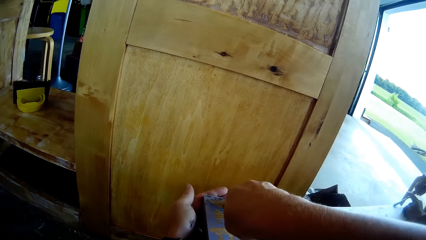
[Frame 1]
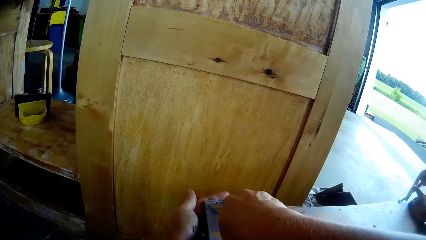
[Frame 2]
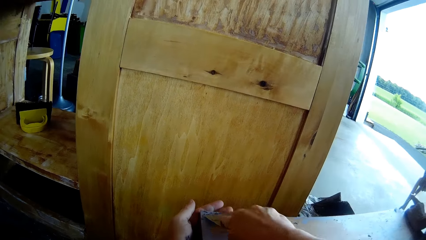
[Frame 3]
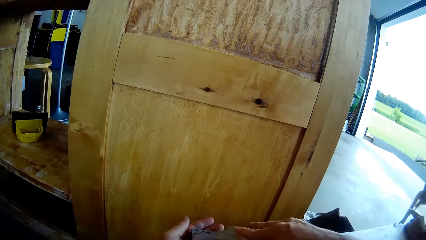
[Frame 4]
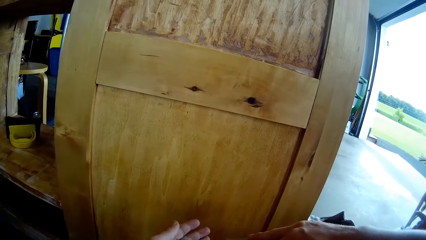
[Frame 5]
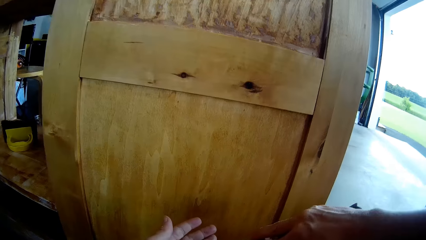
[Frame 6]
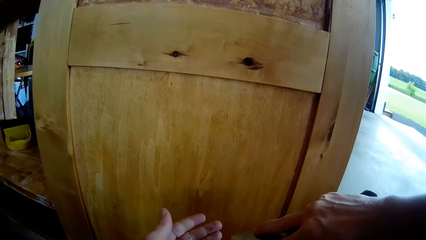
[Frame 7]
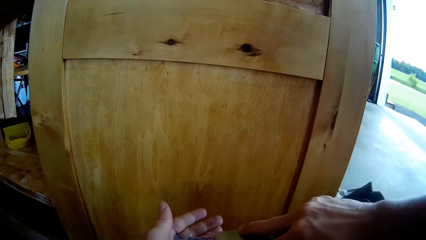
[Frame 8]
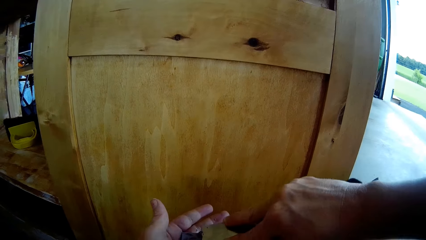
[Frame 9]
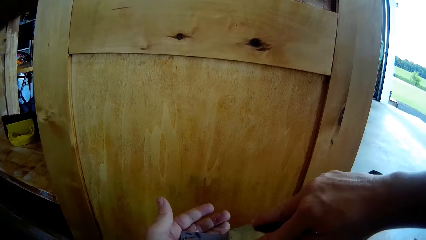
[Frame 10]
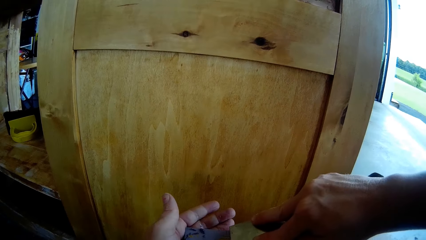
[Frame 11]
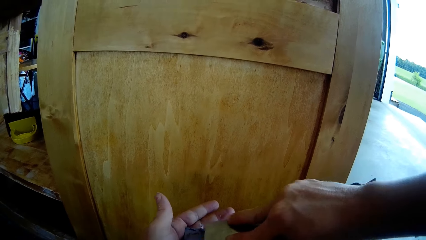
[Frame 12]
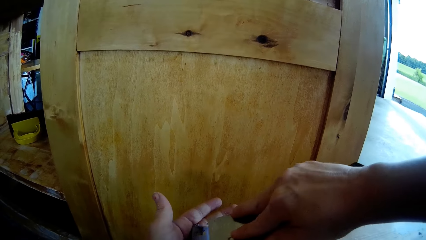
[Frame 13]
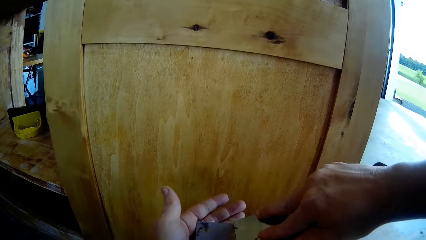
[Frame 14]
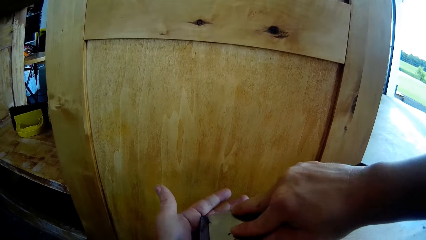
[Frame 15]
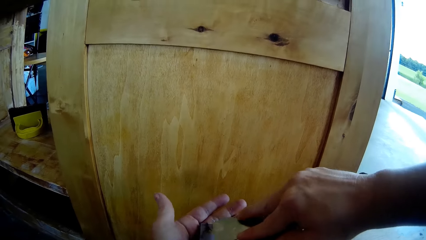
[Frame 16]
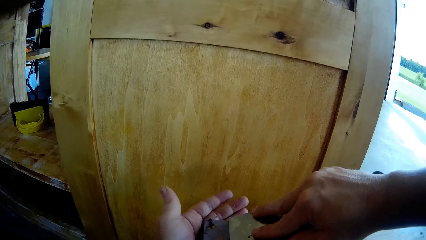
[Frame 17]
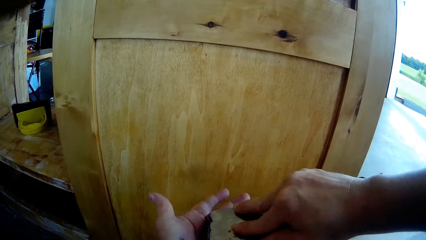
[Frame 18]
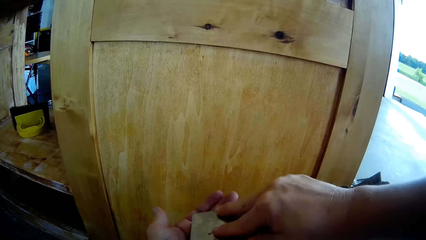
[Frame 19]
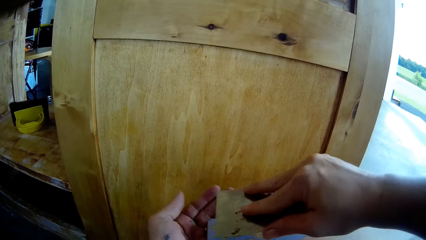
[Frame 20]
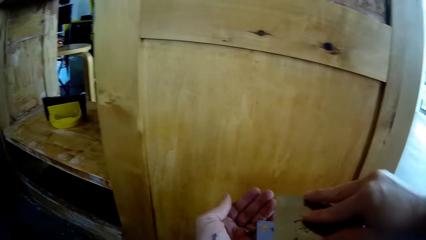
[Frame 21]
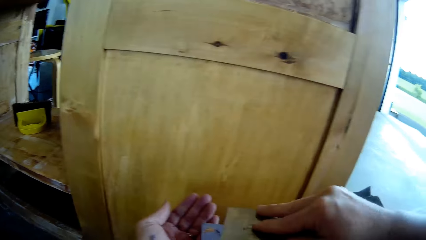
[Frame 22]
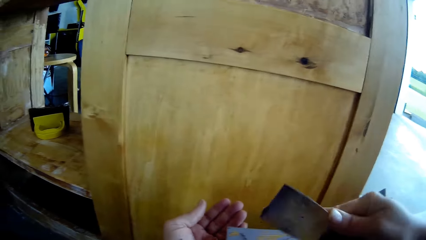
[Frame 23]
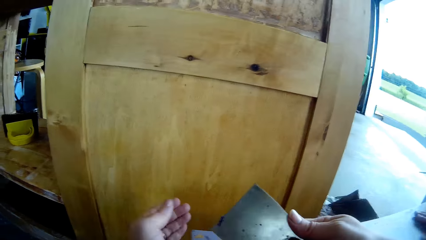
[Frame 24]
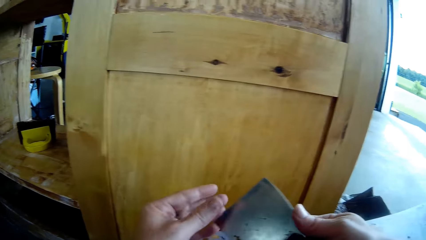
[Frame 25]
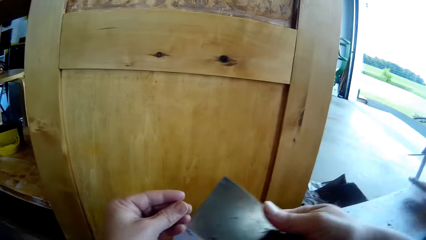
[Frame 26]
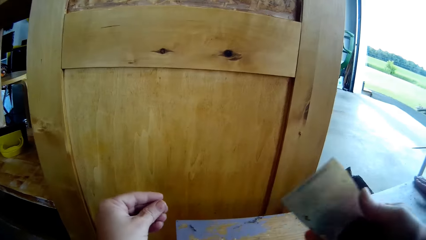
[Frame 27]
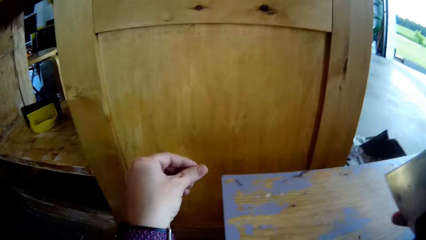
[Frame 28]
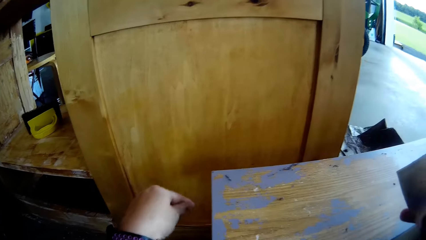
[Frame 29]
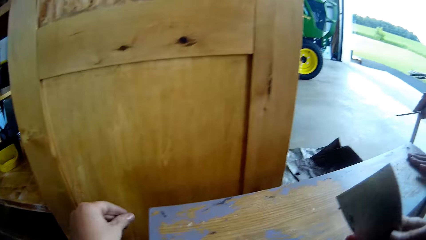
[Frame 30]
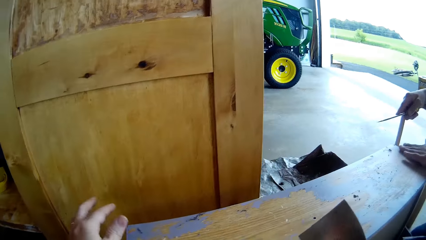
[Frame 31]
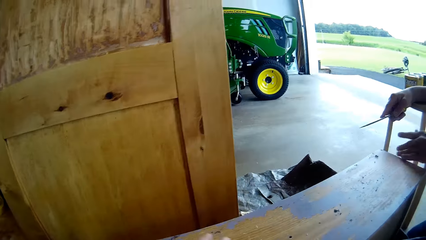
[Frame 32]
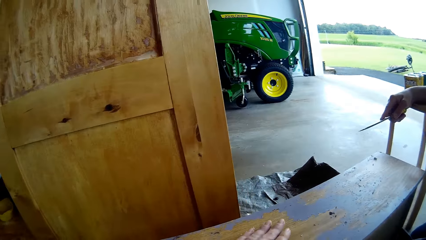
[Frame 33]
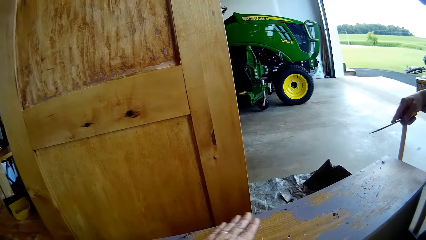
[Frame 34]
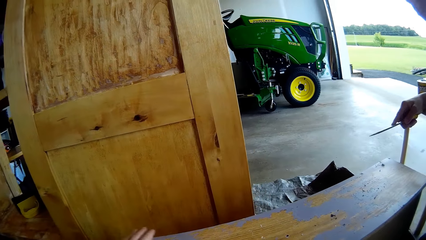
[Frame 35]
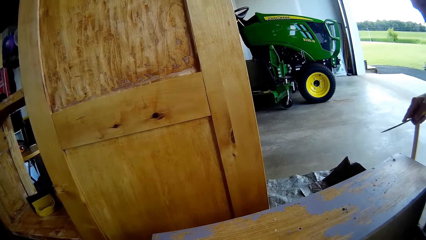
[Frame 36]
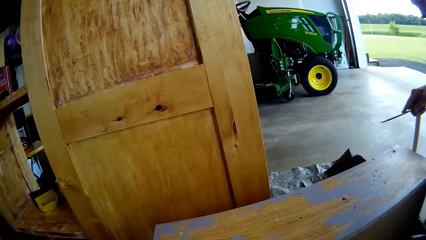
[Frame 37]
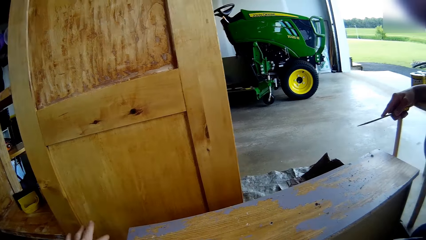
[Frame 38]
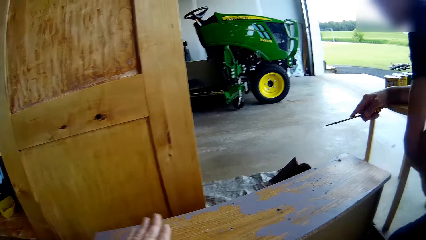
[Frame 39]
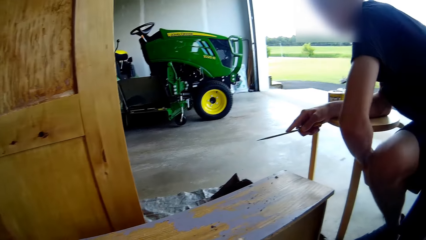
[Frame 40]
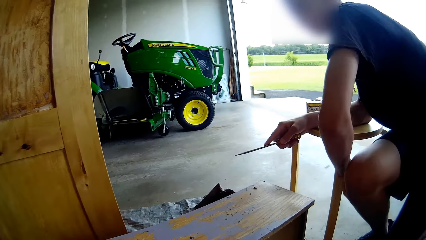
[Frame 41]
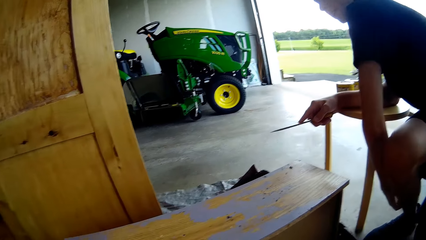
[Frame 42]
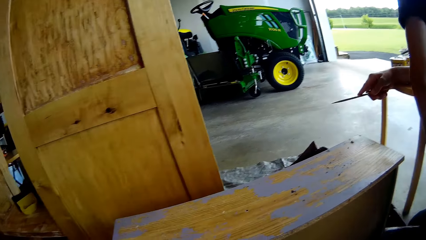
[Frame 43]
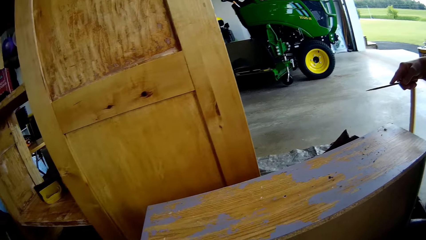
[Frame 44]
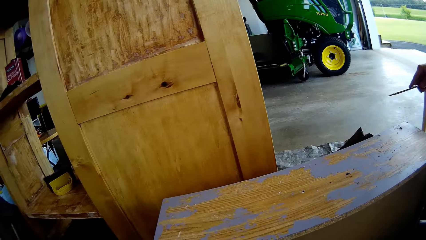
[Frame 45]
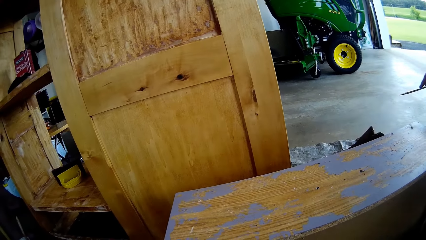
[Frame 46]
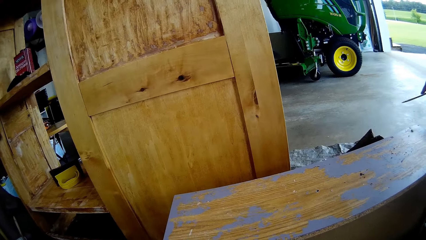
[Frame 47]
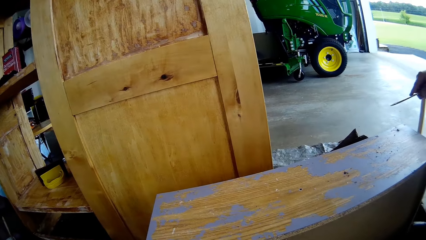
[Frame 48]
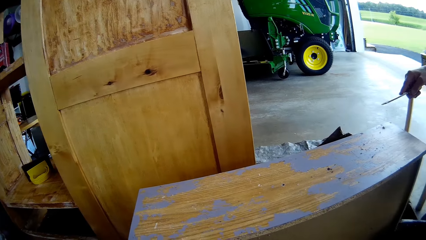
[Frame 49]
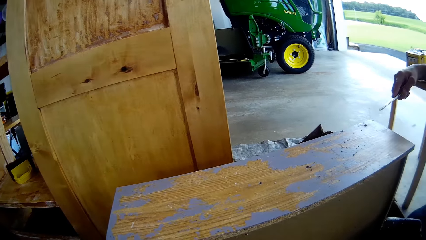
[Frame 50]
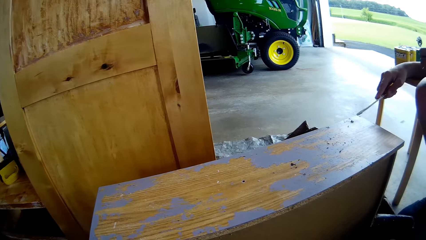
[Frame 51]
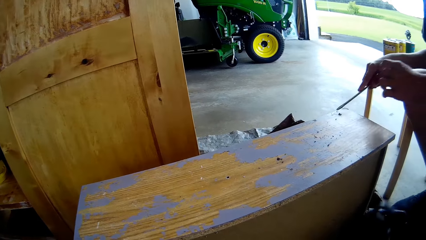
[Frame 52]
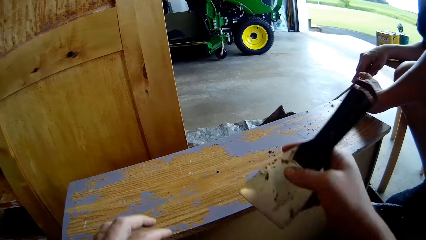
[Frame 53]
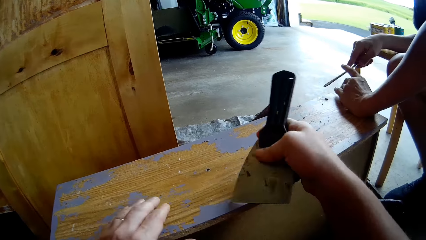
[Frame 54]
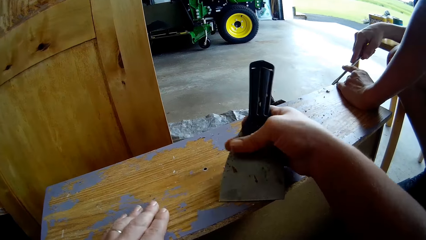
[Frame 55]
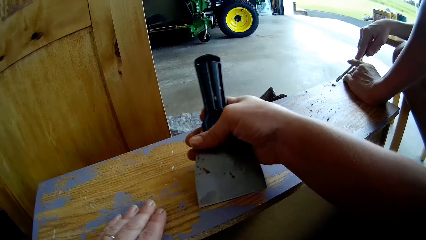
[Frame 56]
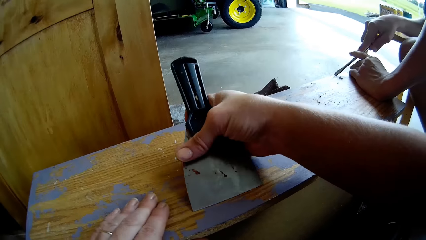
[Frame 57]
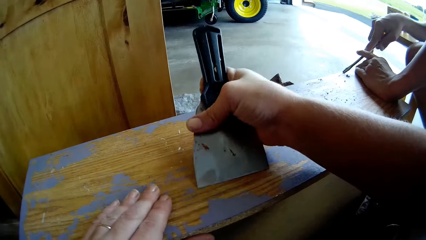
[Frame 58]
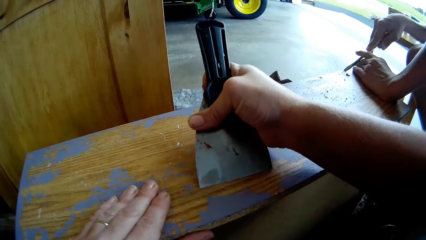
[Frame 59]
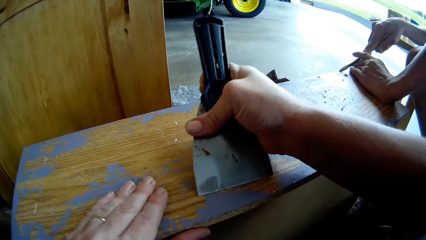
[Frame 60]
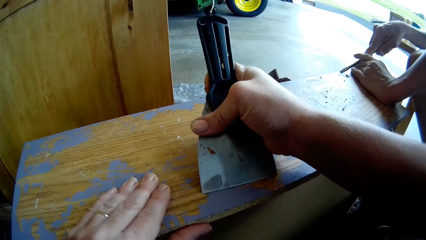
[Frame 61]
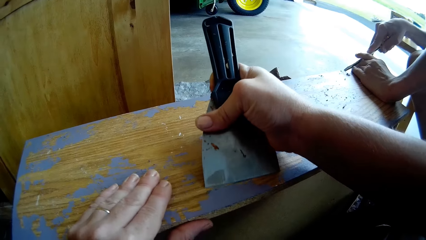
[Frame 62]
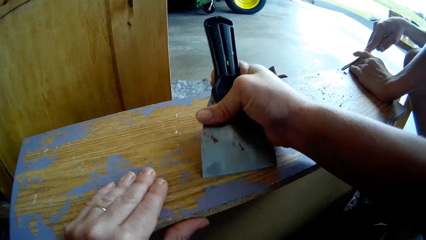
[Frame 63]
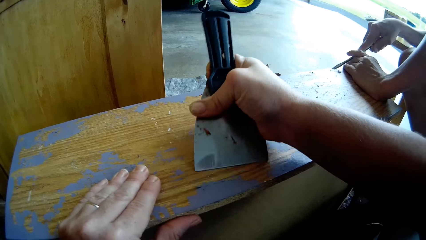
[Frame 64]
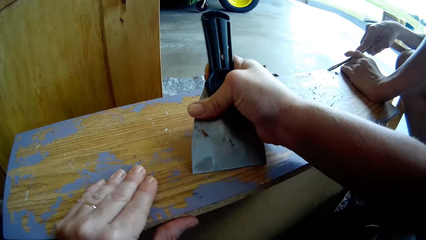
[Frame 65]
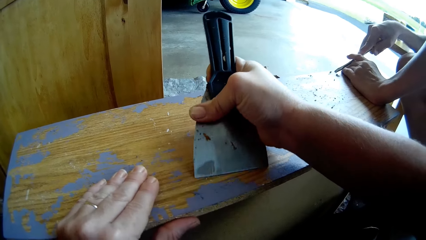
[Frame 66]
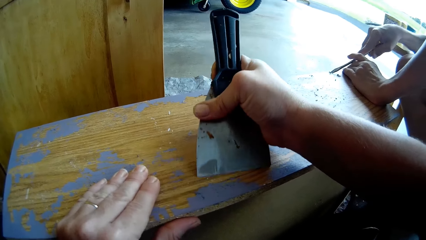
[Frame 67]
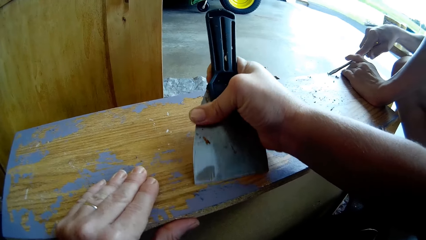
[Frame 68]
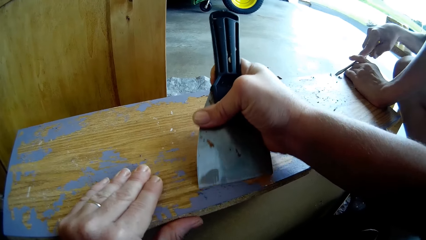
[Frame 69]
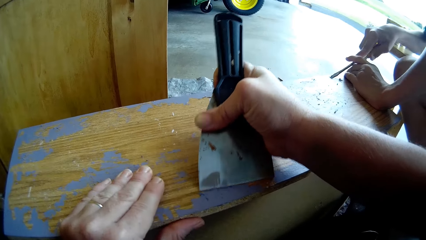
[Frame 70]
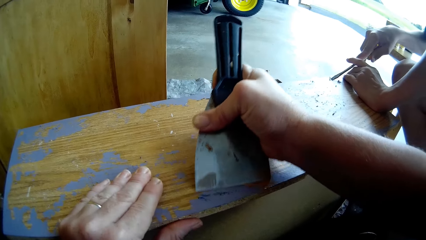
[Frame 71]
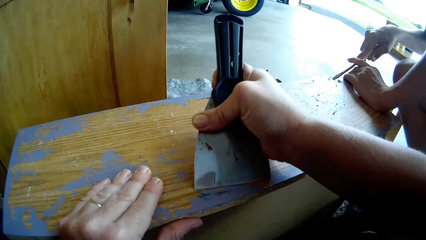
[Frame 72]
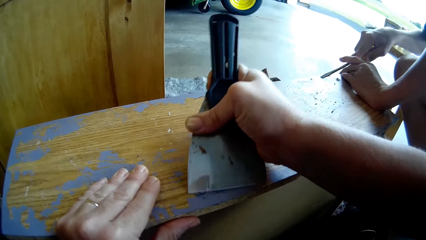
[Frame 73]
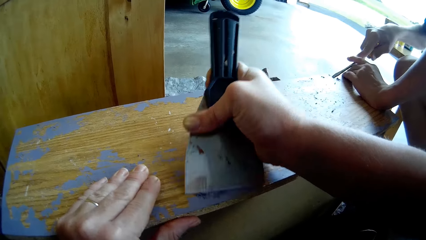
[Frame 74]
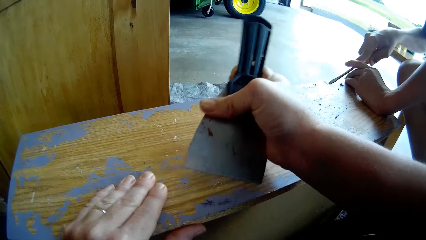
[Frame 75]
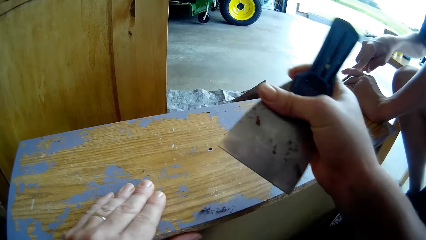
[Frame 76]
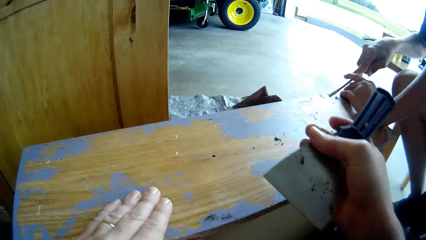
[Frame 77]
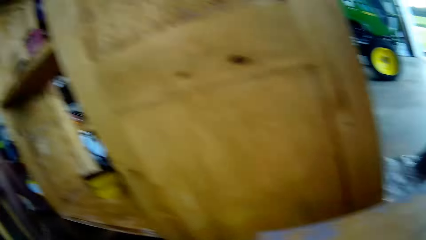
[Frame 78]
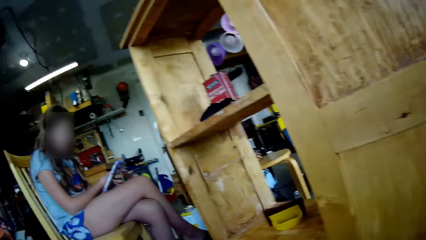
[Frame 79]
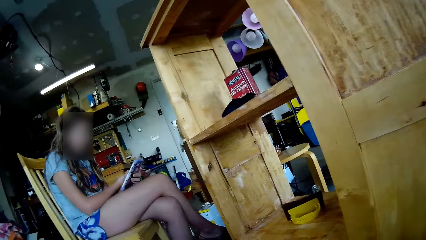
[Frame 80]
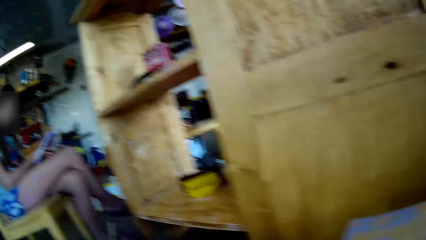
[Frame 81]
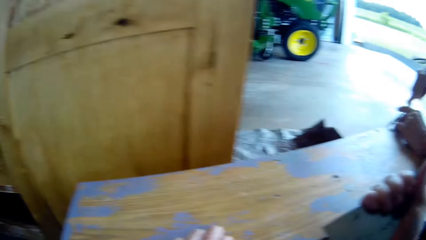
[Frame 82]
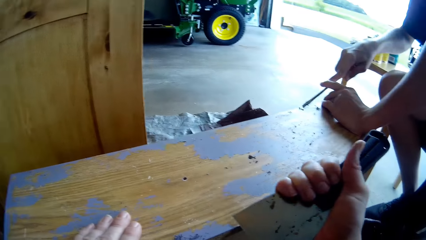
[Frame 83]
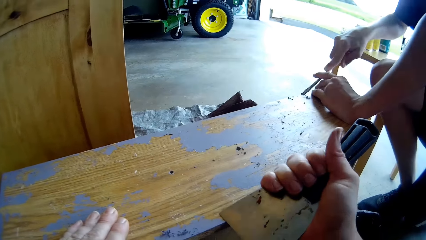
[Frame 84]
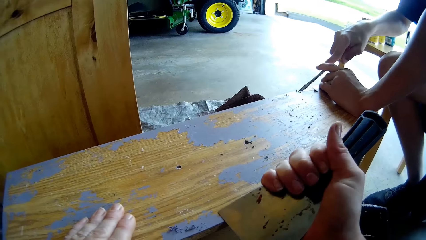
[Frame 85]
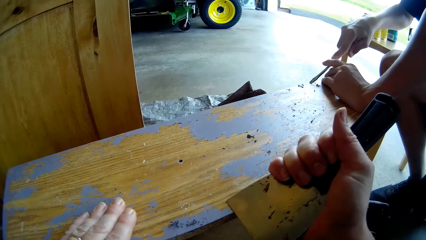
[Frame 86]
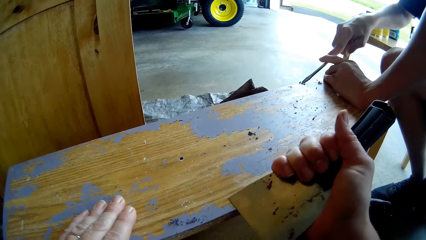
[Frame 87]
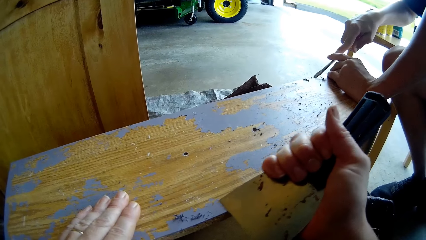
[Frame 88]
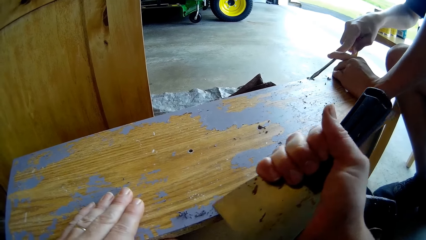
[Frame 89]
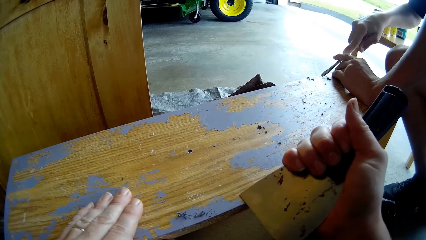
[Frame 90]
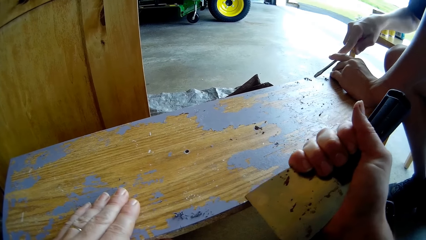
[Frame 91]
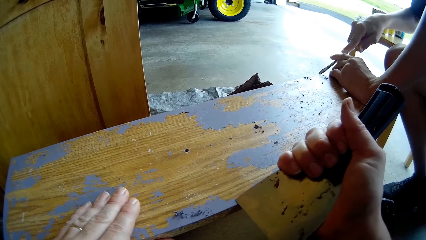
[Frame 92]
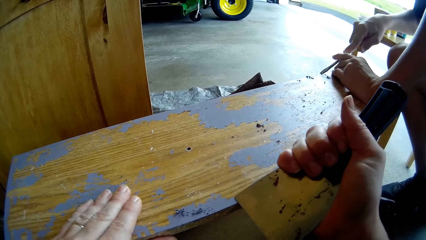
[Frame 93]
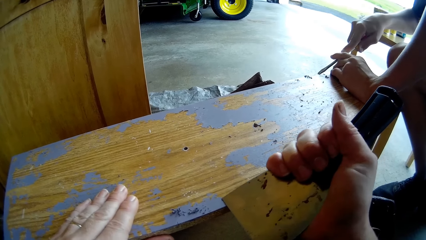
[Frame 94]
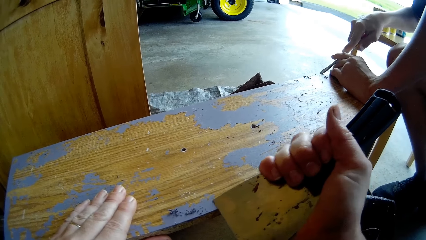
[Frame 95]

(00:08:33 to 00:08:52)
The camera wearer collects the scraped paint. She turns the scraper. A boy wipes a drawer. The camera wearer removes paint from the scraper. She drops the paint on the floor. She rubs off the paint from a timber with her left hand. The boy scratches the leg. The camera wearer wipes the drawer. The boy puts his hand on the drawer. The camera wearer places her left hand on the timber. The boy holds a screwdriver. The camera wearer scrapes paint from the timber with the scraper. The boy scrapes paint. The camera wearer looks at a woman. She looks around. The woman stares at the phone. The camera wearer scrapes paint from the timber with the scraper.
